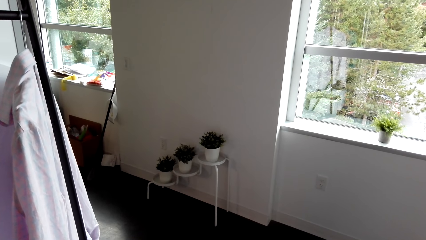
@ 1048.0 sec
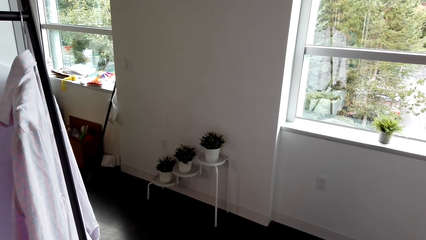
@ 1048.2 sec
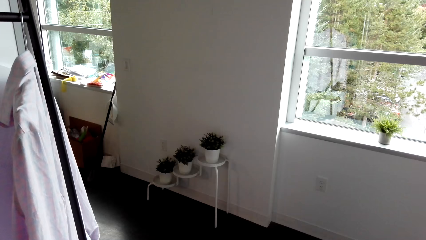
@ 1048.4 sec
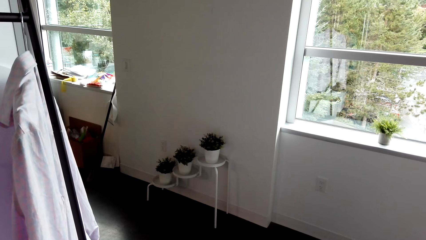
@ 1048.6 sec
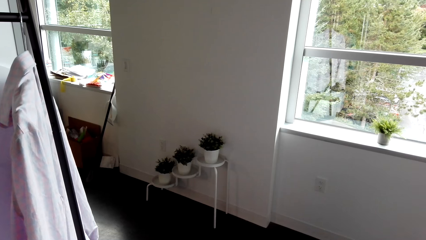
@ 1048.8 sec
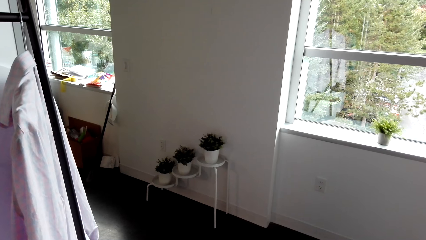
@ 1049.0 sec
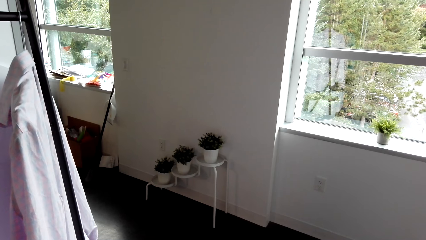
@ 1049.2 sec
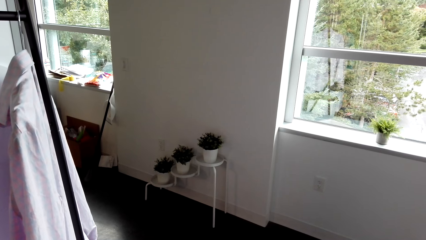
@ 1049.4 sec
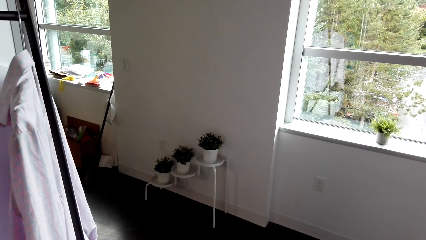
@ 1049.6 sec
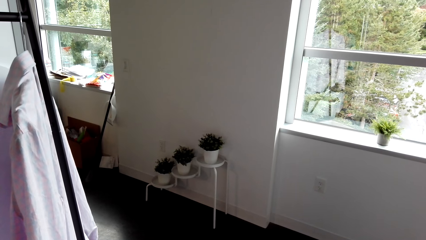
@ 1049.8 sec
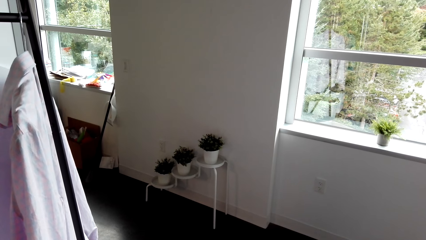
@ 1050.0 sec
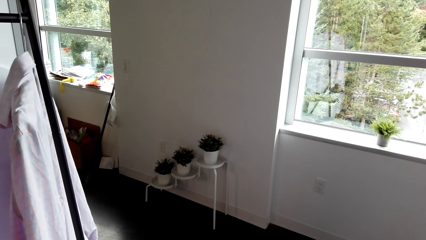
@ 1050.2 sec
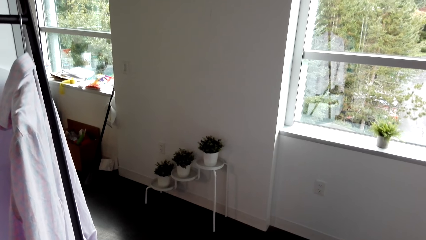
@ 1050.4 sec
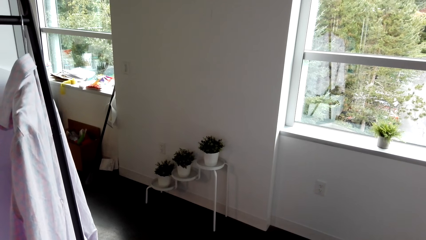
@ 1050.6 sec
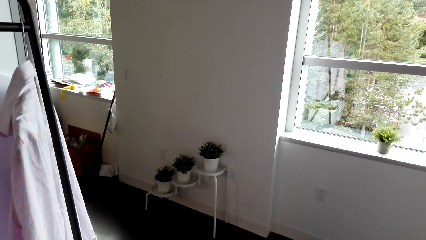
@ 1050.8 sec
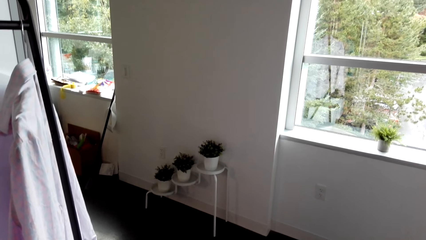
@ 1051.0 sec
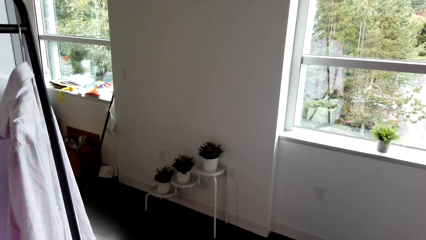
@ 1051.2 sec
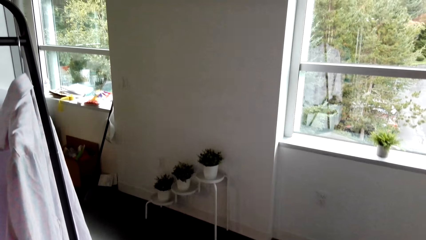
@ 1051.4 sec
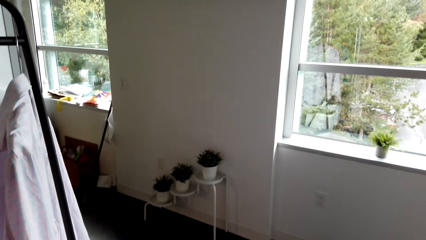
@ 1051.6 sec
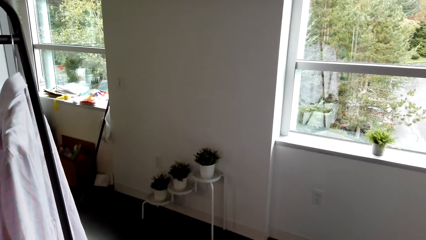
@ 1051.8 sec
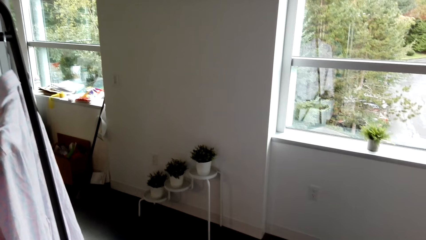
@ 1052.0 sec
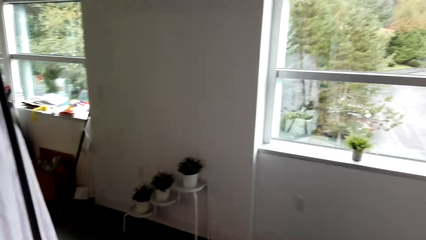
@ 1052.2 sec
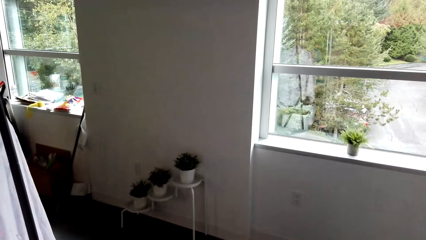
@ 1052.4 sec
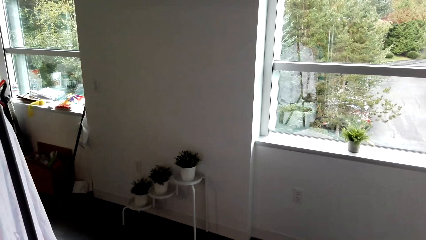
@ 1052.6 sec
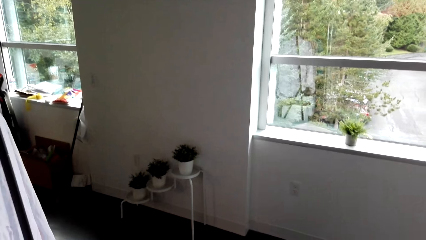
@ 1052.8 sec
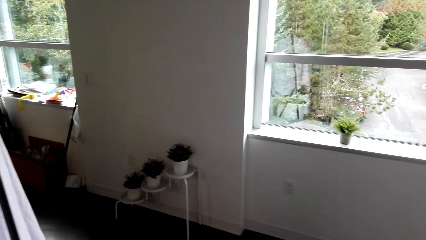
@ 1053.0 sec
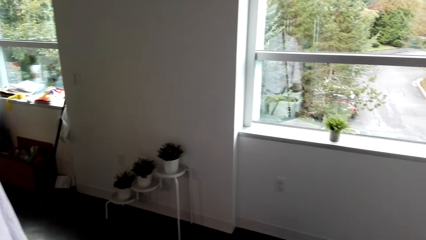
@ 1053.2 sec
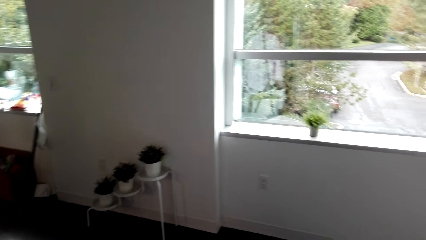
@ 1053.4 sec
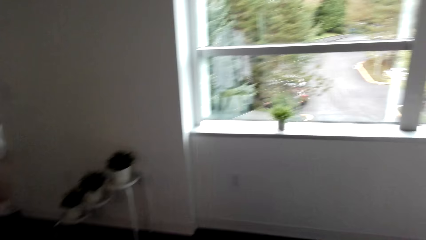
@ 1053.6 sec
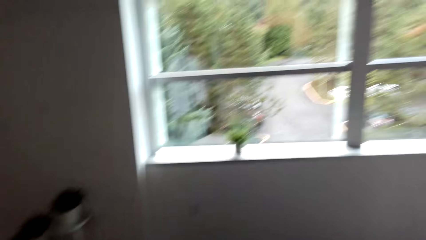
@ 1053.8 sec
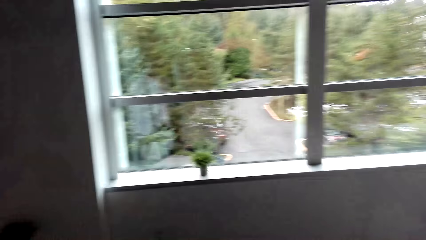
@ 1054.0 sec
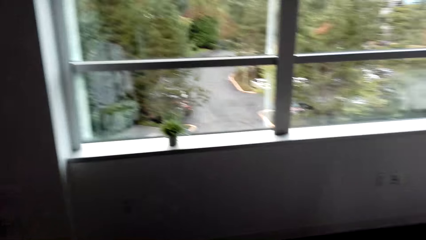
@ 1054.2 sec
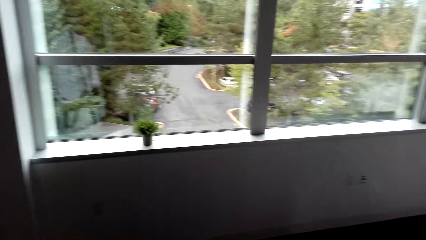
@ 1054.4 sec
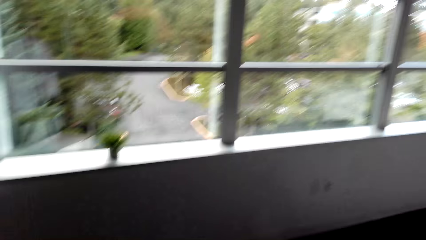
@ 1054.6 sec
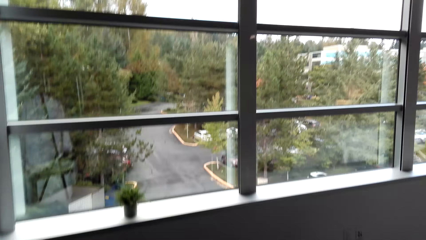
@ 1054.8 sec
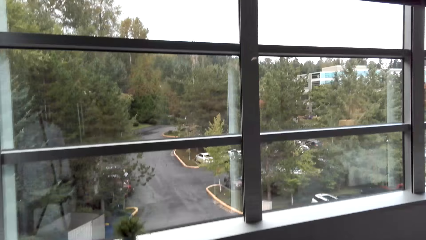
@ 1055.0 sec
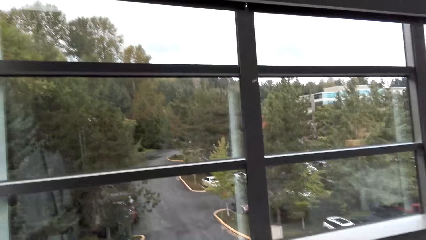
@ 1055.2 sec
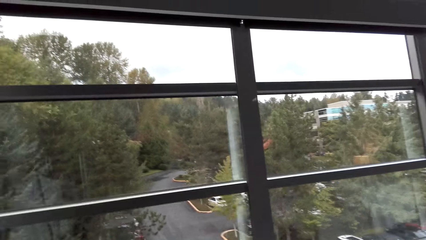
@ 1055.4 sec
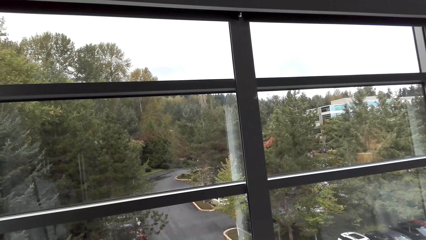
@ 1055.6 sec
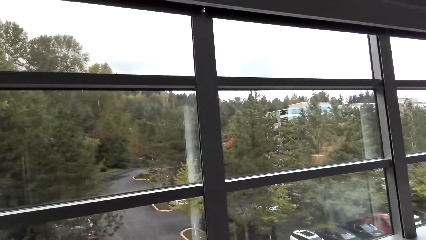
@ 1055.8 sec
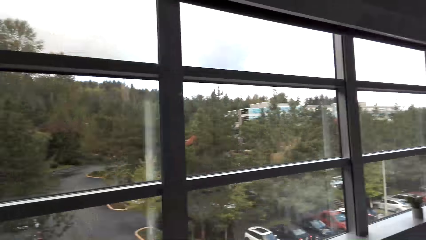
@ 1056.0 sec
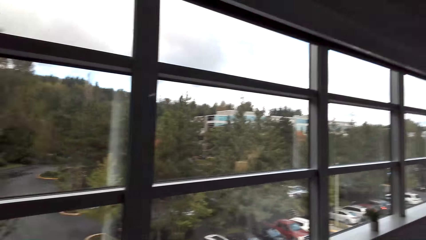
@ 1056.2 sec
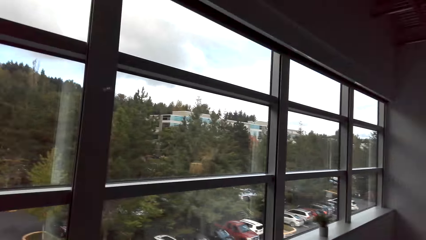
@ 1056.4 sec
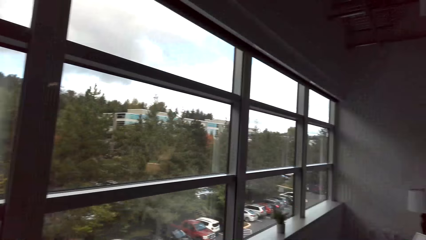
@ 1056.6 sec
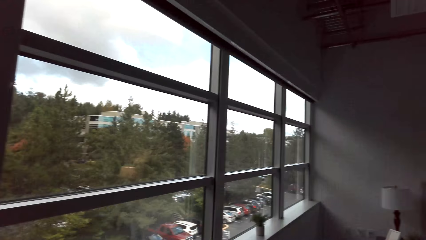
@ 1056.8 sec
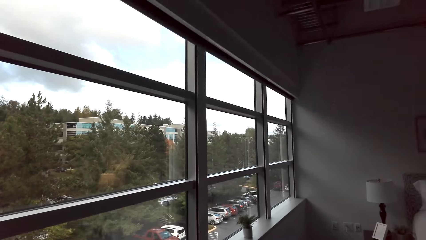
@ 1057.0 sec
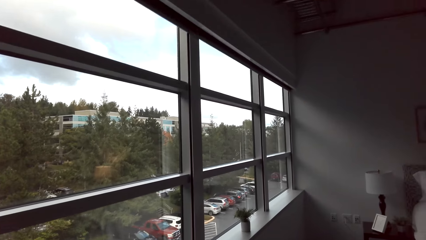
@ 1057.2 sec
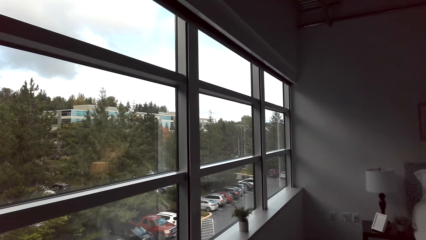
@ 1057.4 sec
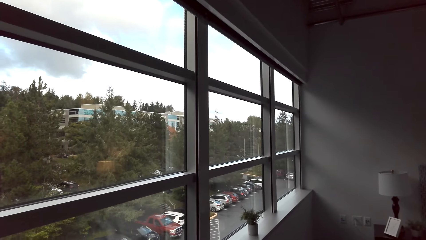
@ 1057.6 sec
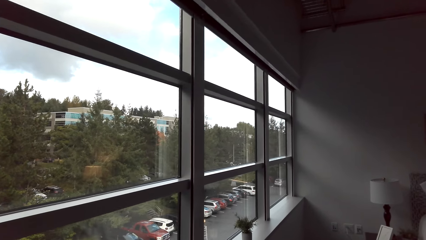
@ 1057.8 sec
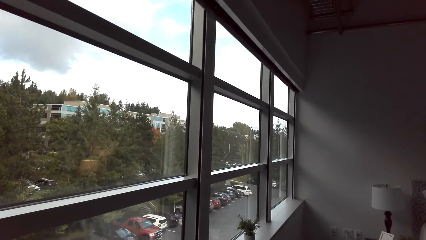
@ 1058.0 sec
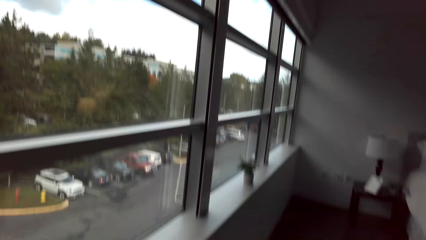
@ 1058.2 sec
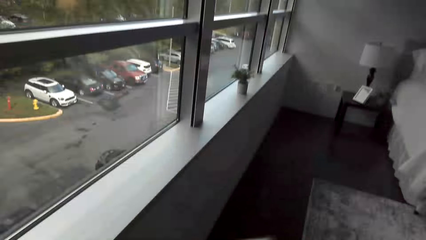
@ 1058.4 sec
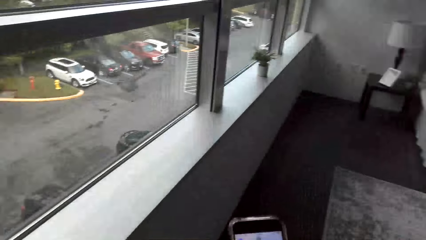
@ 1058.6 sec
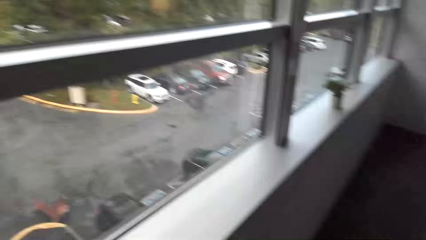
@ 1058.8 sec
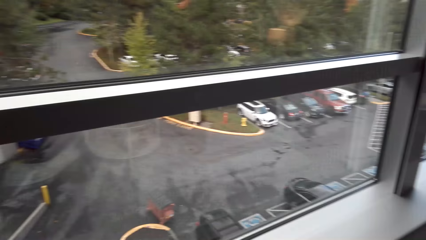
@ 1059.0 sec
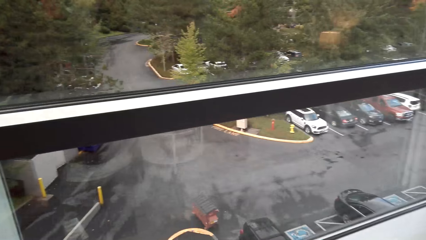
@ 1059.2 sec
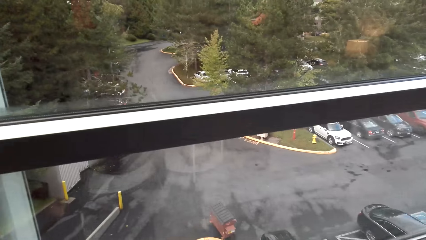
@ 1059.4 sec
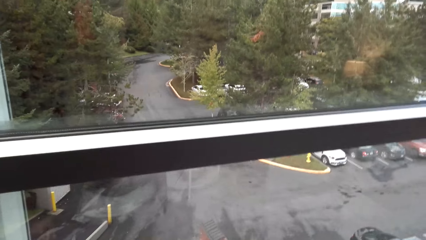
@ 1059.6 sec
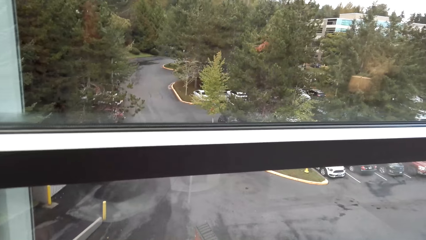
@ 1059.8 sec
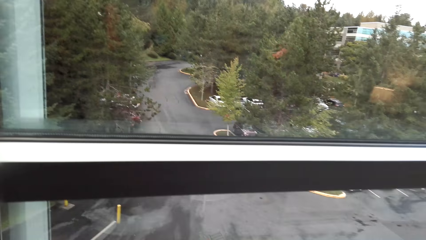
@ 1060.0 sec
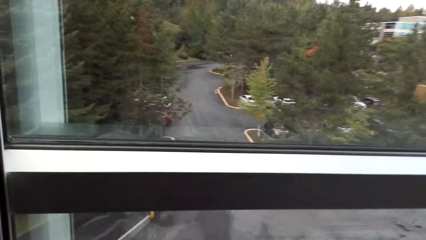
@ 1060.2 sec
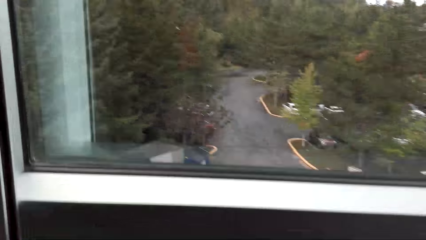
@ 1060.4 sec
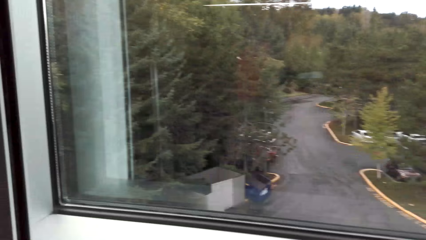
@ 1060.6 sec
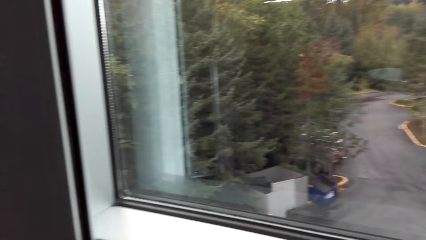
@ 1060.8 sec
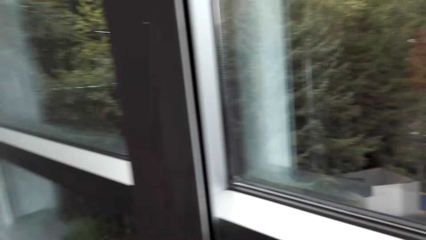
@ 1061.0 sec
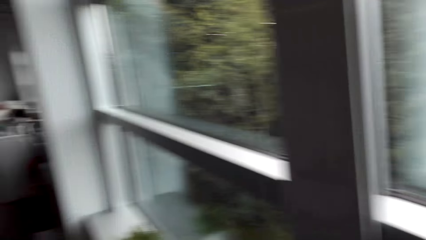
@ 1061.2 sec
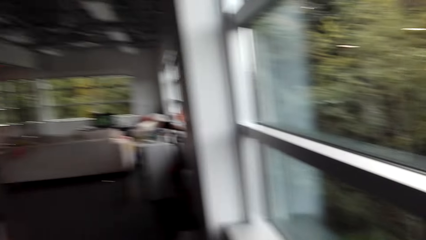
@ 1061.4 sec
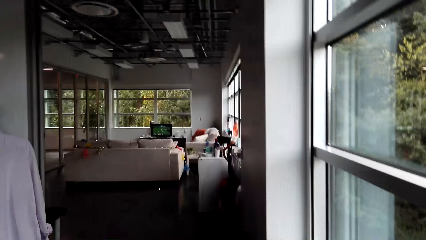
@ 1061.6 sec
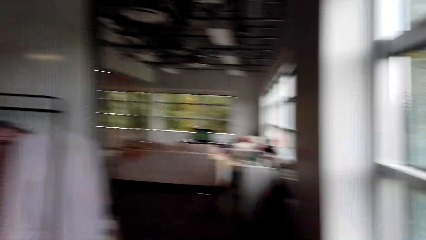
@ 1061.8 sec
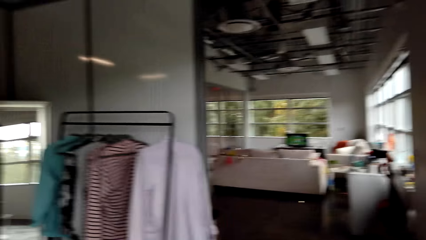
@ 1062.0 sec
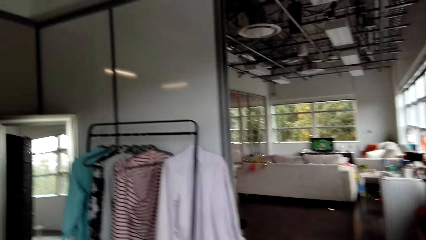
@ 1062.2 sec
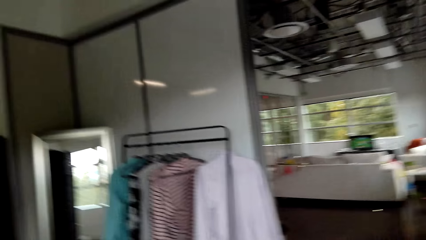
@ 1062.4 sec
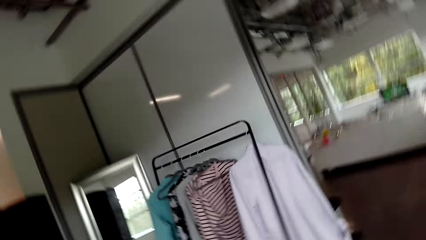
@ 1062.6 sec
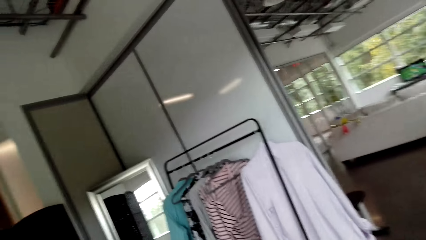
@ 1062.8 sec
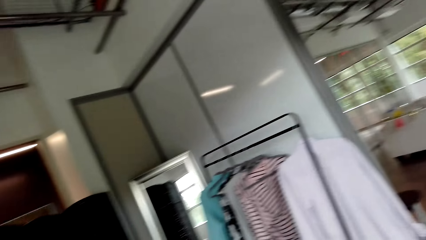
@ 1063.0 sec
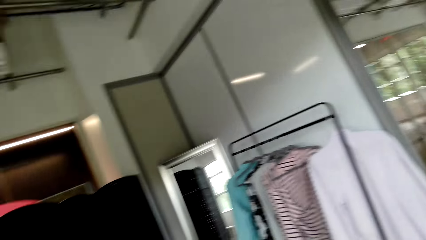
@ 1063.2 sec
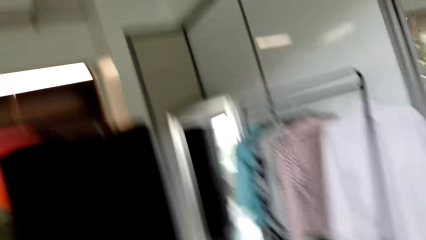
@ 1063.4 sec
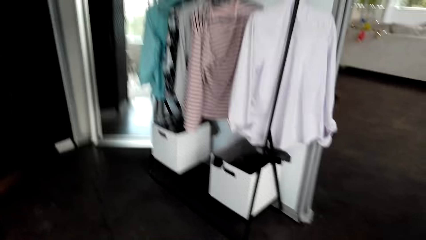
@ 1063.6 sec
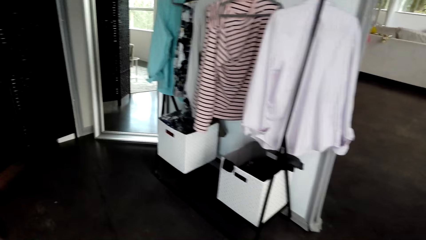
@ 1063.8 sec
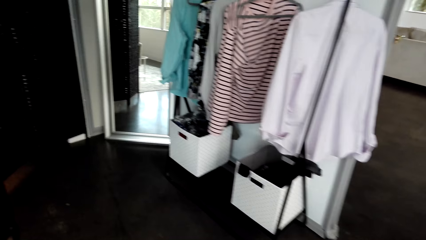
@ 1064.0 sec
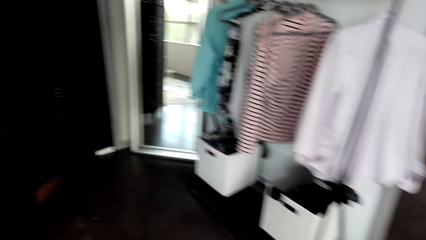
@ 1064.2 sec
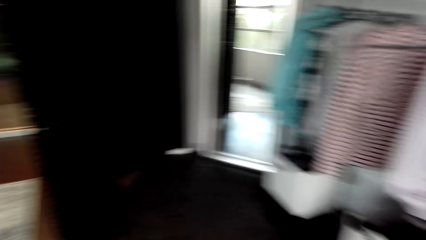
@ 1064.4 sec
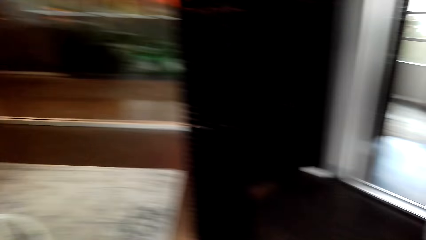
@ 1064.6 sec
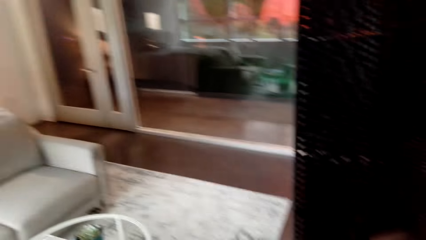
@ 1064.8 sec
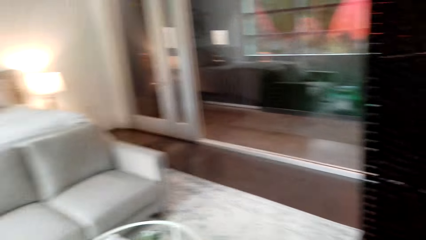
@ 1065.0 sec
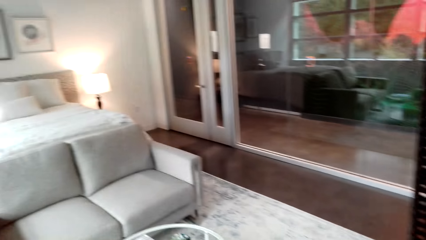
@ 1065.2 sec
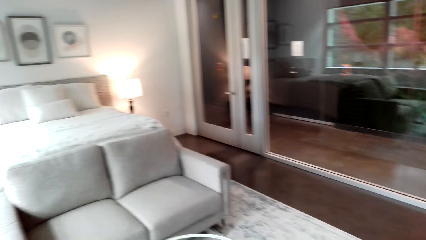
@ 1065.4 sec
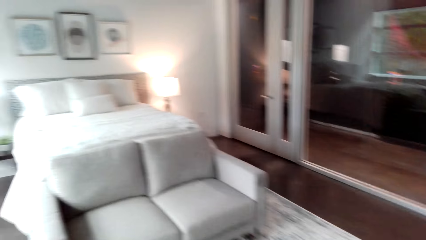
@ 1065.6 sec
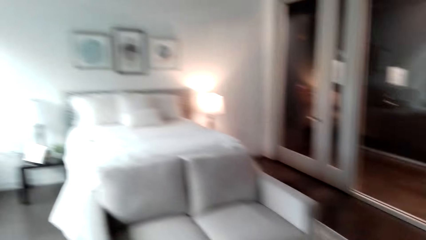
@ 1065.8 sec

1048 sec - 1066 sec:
The camera wearer walks towards a window. They operate a phone. They look around a room.
